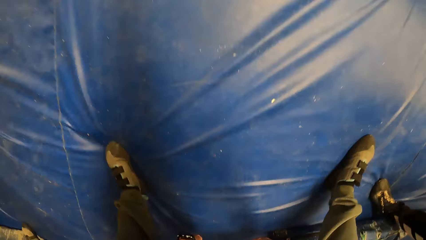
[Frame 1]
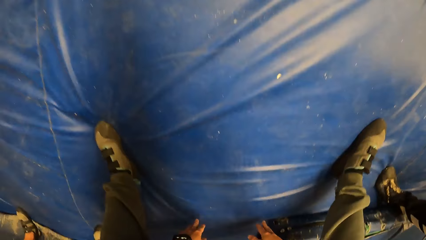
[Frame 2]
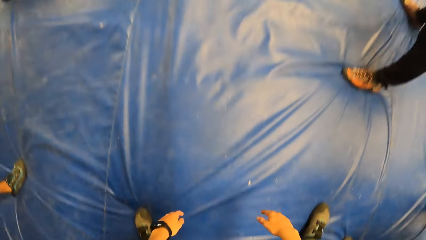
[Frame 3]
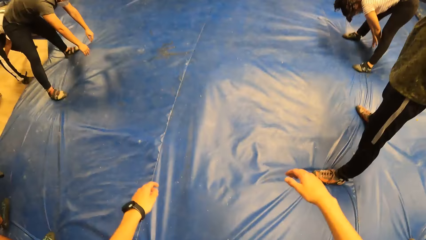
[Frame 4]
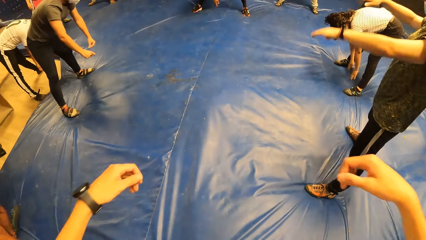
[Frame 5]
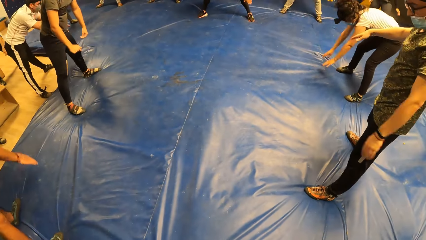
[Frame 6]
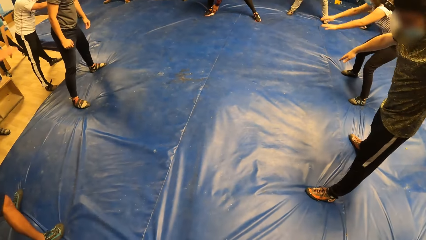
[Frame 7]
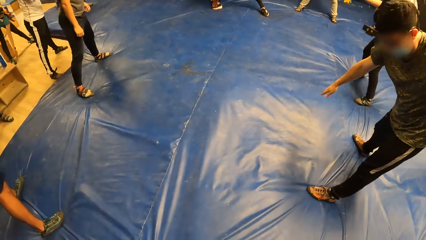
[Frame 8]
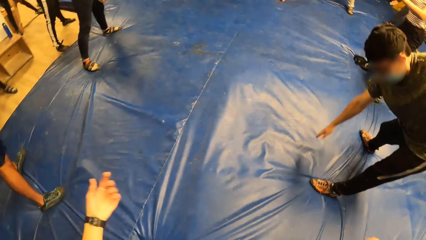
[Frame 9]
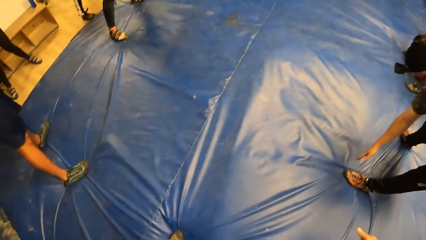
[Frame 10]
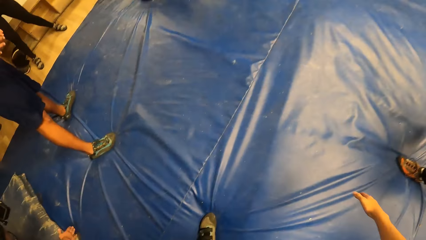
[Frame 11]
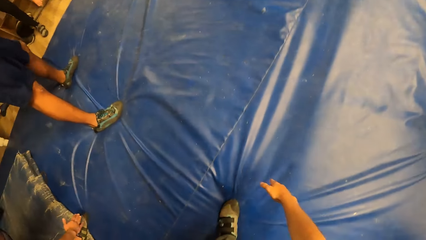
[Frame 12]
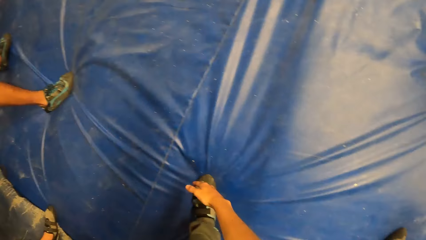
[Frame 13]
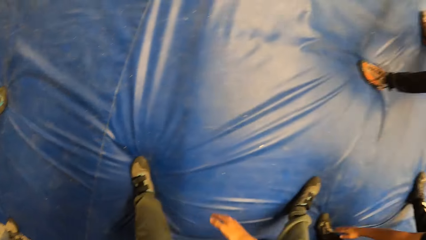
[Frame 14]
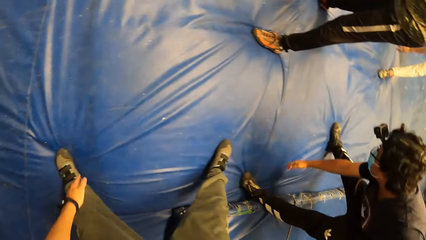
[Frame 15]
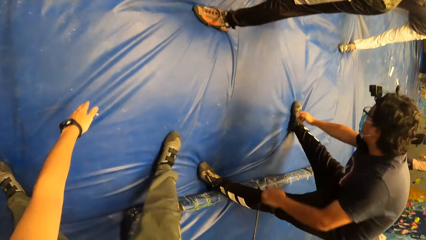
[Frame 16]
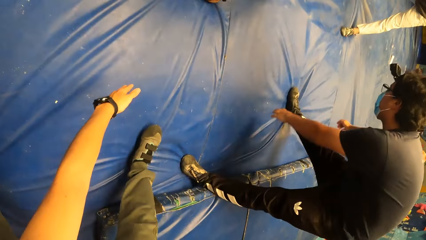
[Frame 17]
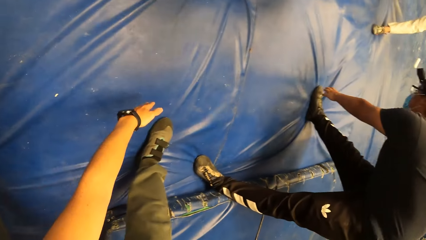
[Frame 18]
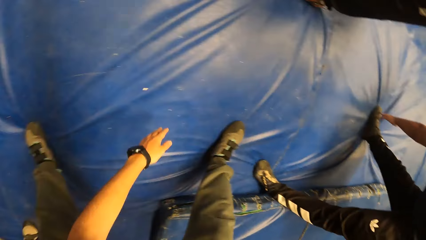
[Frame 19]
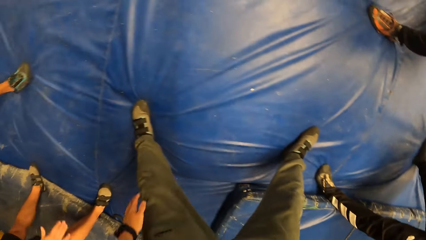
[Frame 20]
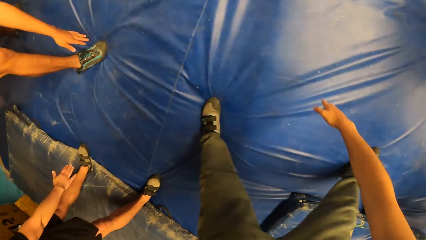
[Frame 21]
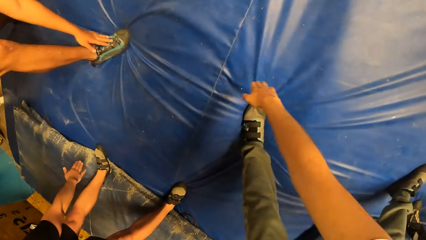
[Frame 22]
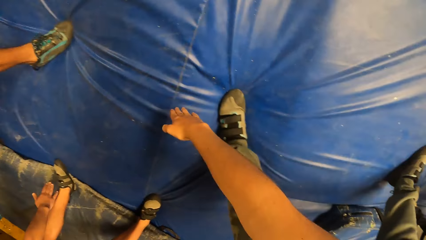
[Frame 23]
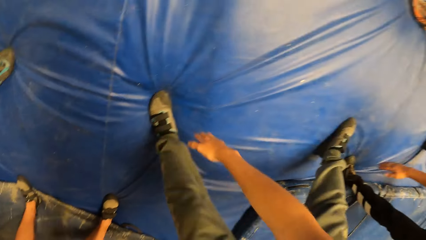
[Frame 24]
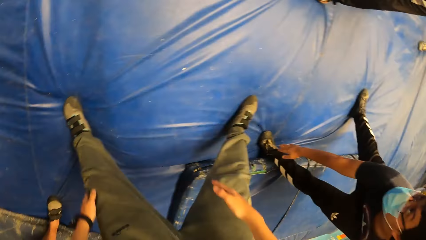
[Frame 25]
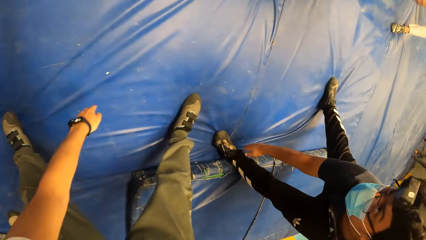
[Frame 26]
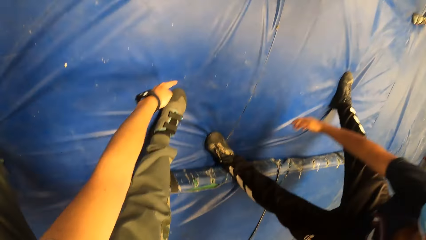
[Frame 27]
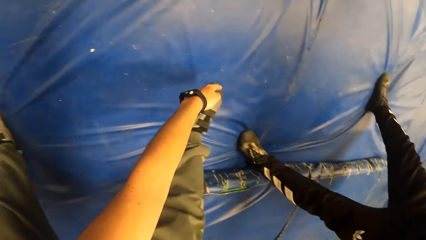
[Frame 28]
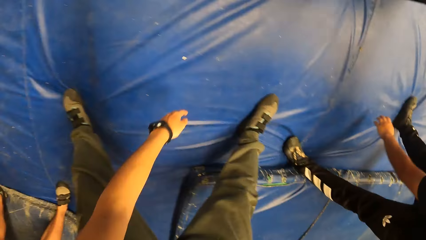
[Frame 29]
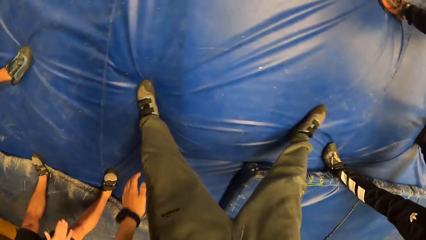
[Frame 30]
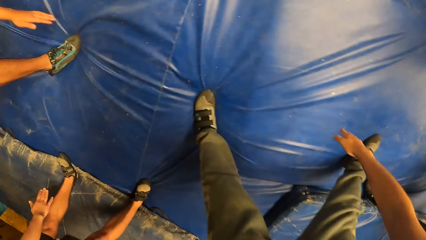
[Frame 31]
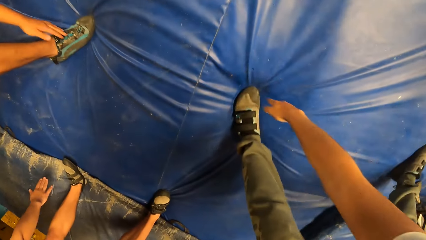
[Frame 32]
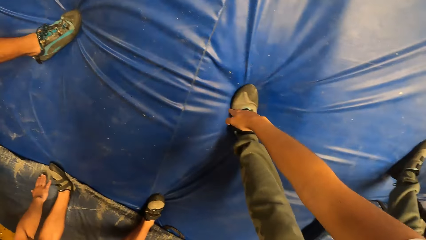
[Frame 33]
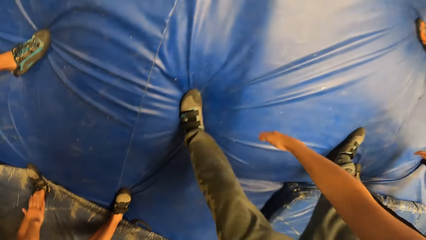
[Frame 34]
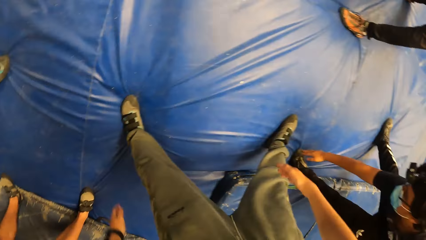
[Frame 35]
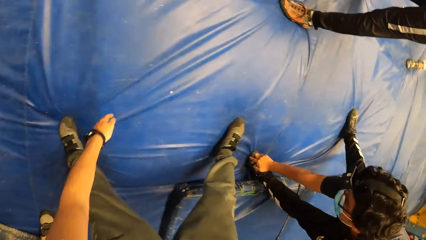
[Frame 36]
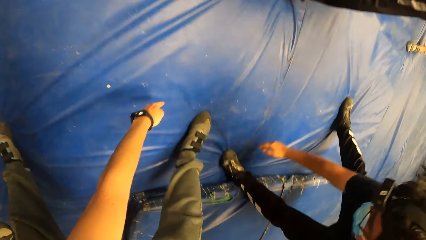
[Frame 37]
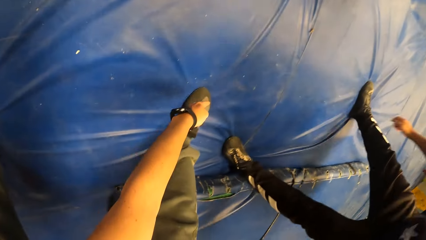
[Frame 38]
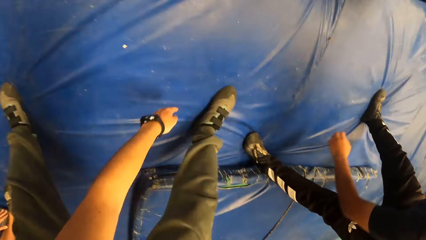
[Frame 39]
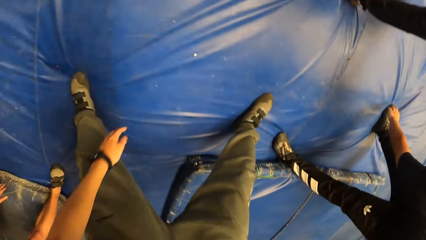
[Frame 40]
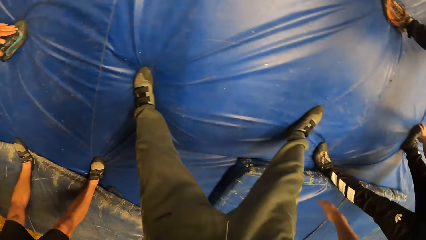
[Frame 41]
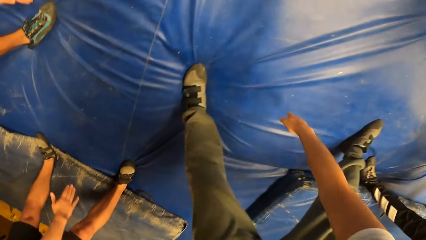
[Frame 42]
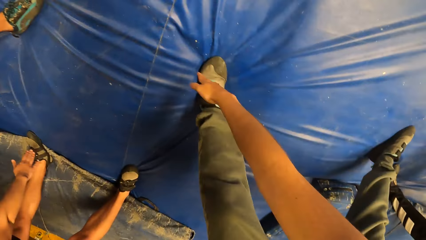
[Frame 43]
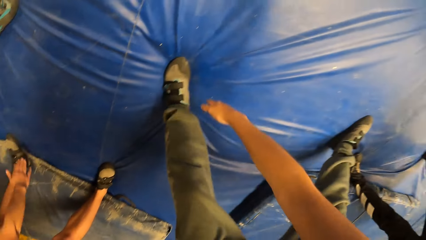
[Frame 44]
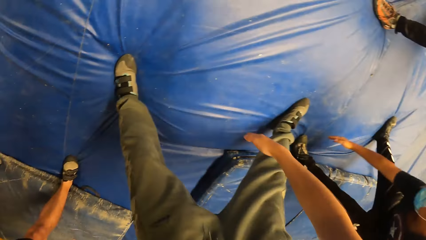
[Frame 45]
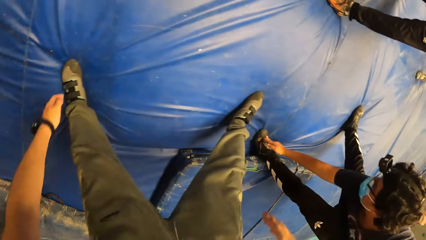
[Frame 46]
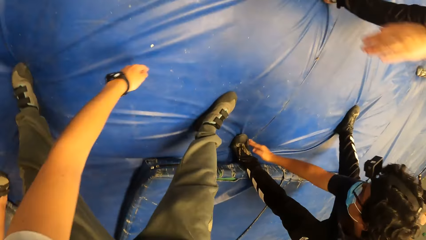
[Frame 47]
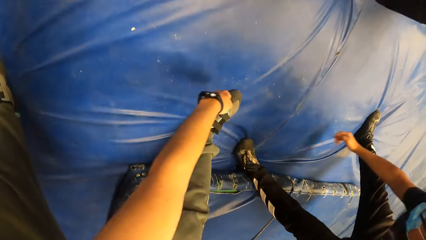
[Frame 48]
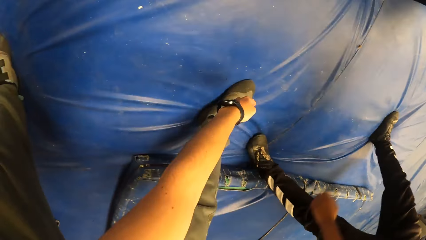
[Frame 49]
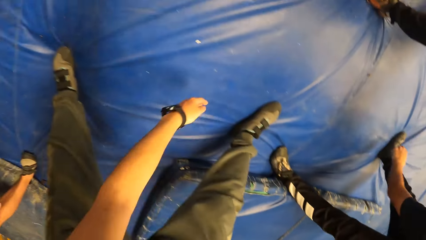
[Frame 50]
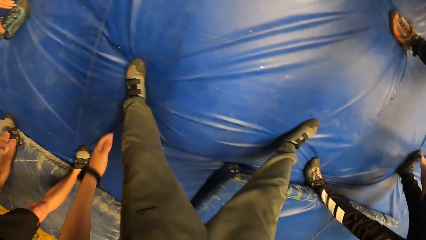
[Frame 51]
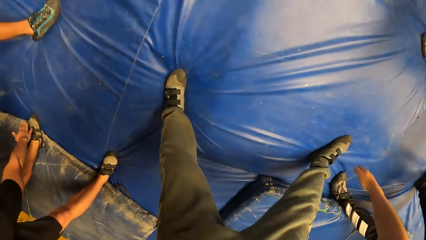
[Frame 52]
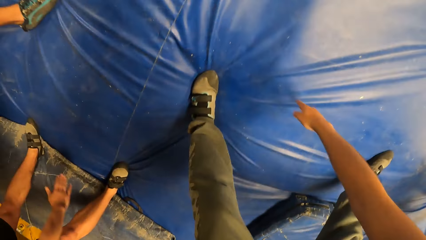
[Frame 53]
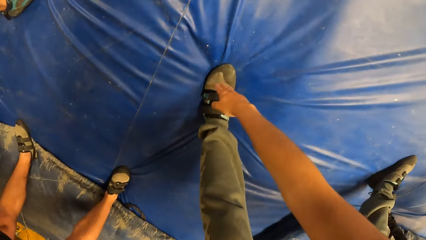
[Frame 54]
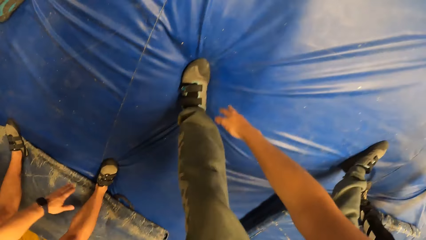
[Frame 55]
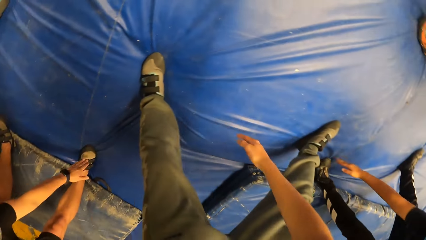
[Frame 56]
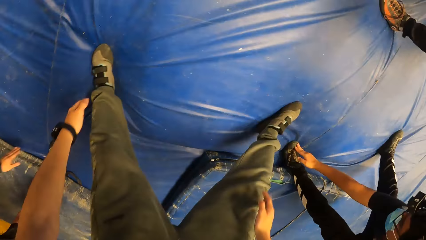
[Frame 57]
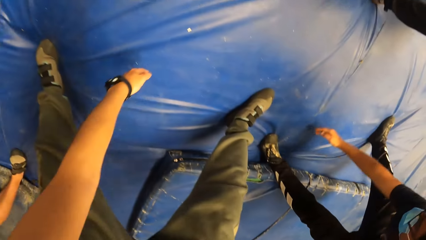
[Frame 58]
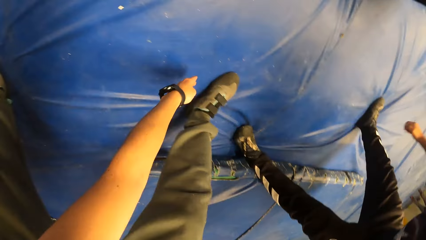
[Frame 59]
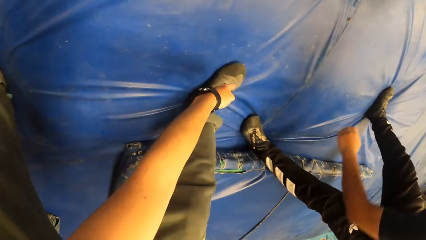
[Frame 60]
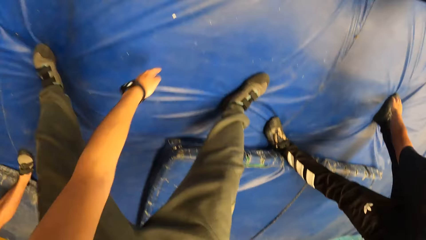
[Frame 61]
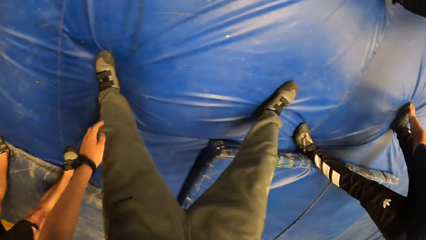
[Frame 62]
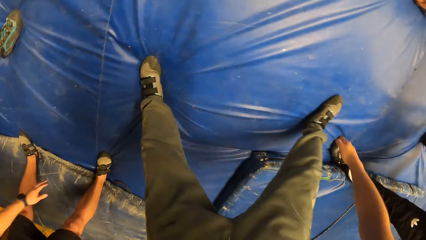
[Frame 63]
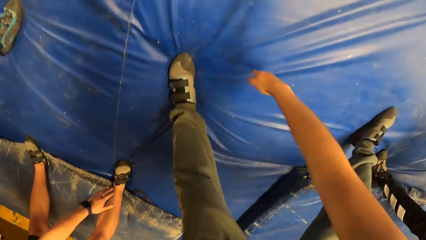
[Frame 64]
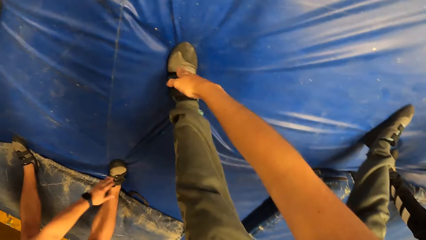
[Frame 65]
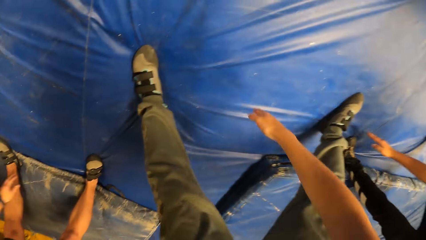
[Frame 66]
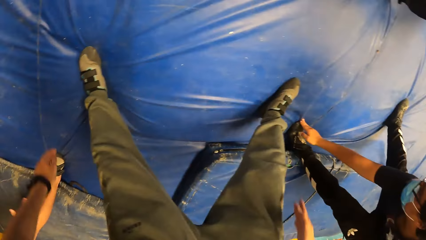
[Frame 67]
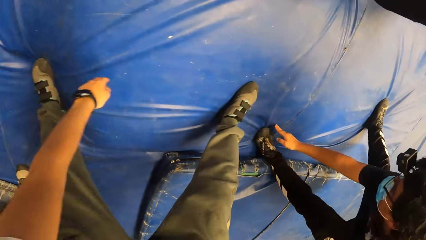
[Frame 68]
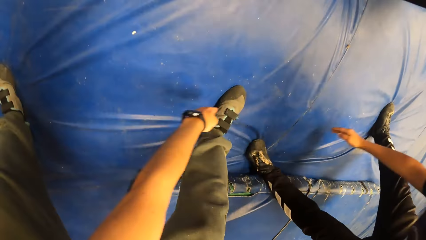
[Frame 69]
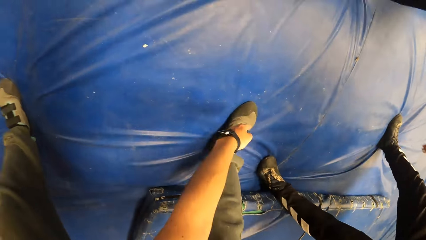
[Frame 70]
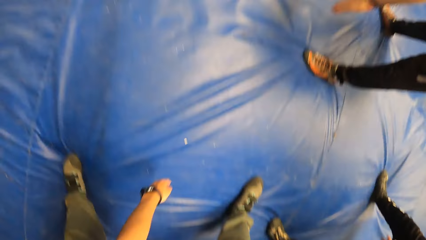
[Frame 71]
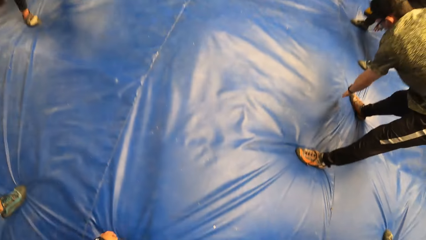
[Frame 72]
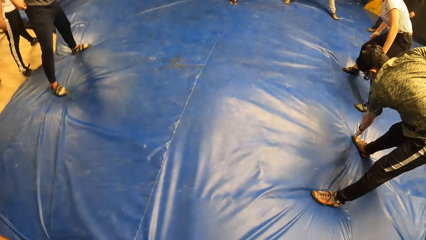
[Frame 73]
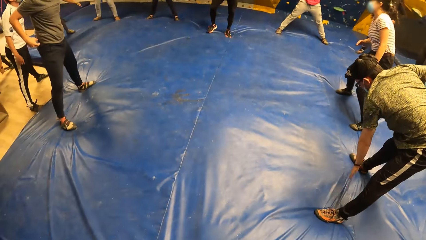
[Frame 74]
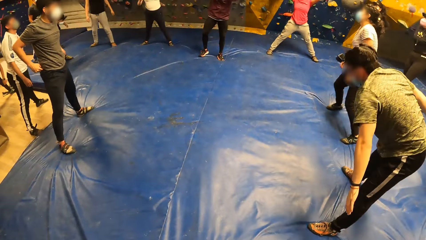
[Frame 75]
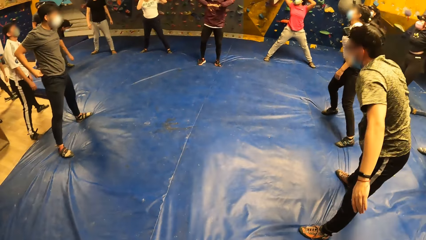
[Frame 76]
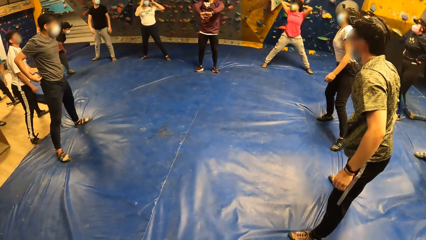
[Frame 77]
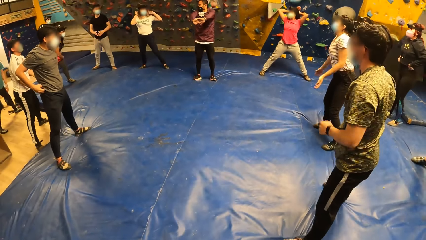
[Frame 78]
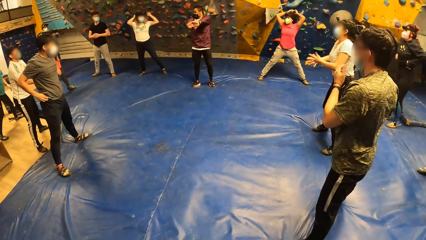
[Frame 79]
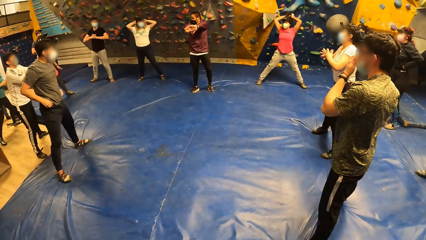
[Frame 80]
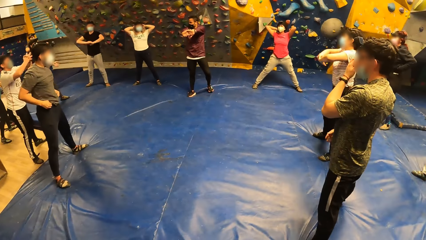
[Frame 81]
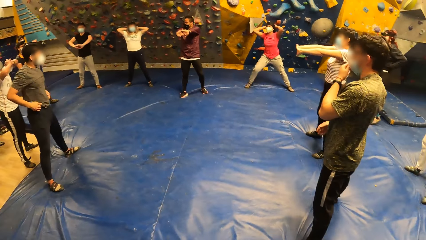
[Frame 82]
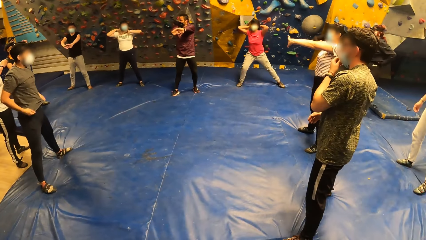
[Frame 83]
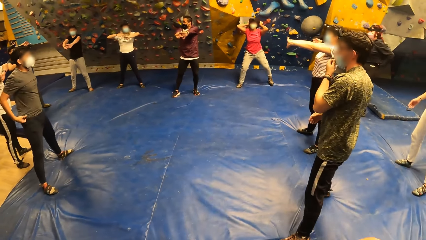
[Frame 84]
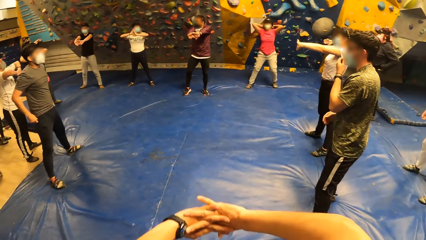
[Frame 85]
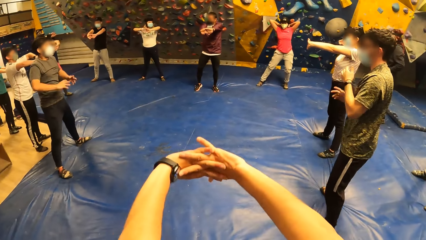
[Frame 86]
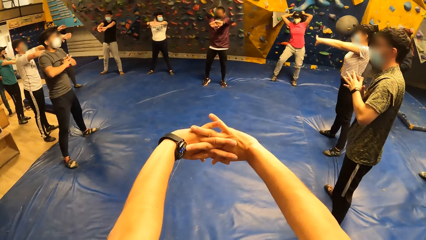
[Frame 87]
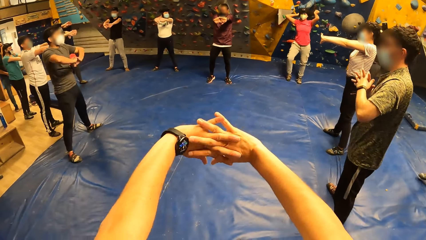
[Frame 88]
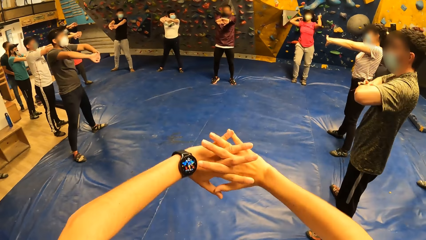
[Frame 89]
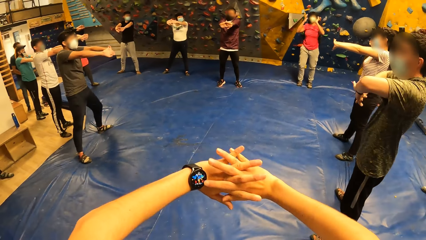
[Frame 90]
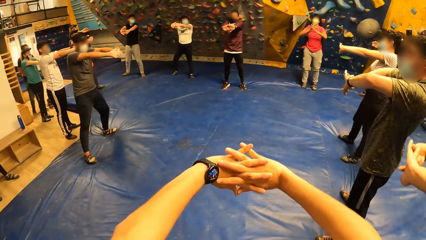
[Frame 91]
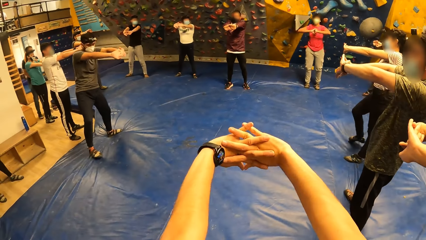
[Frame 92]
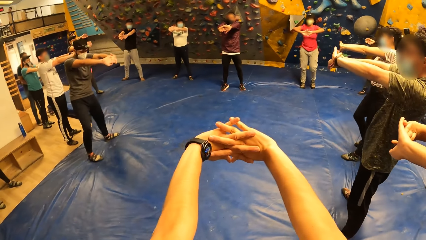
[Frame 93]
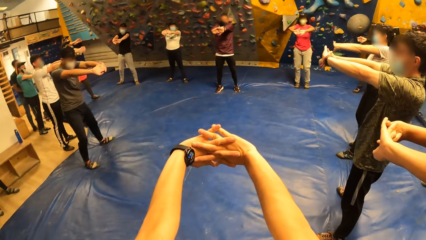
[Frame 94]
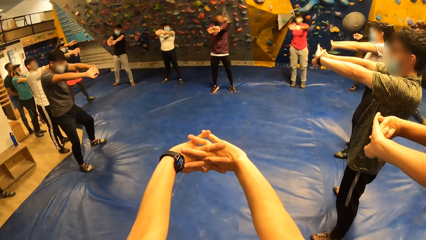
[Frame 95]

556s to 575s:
A man touches his shoes with both hands. The camera wearer swings the body. He touches his shoes with both hands. The man touches his nose mask with his left hand. The camera wearer stretches both hands. The man stretches both hands.
